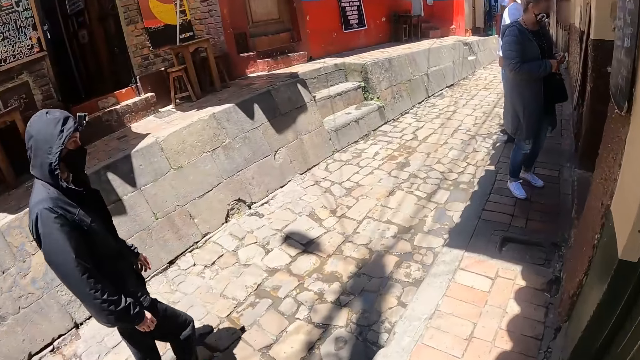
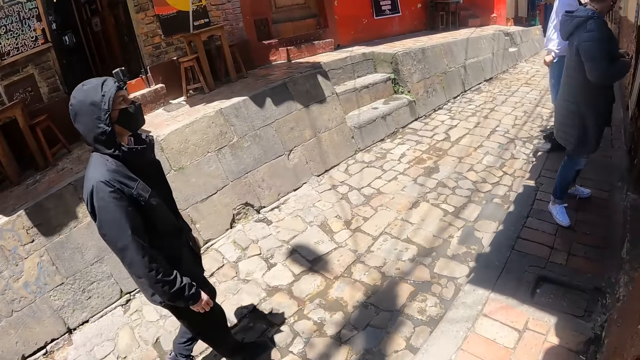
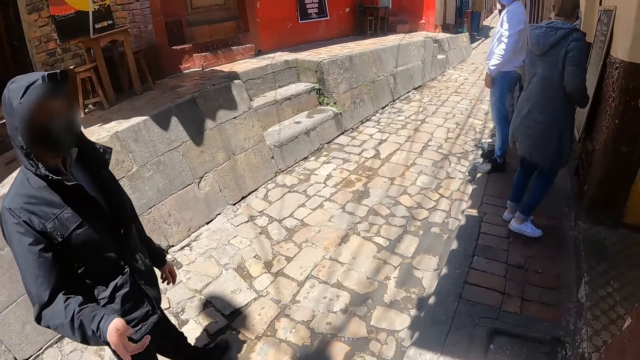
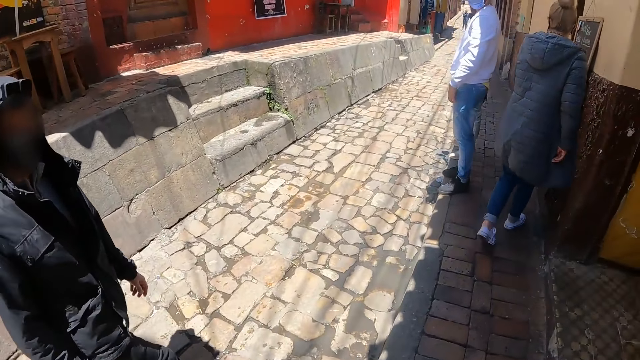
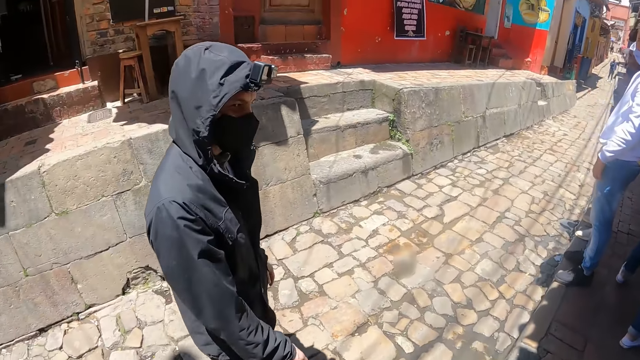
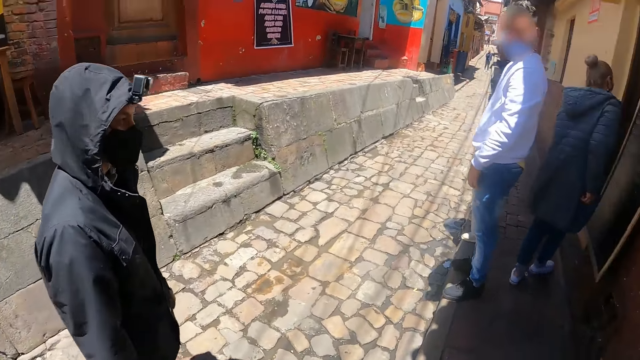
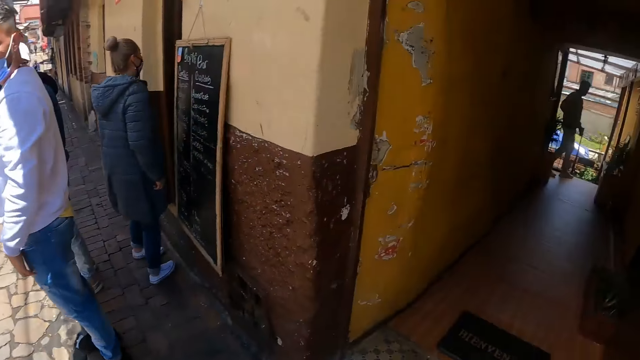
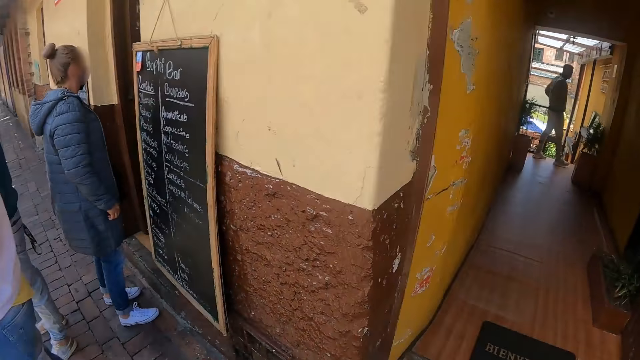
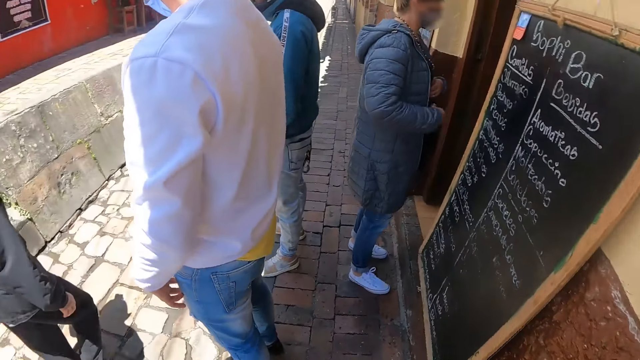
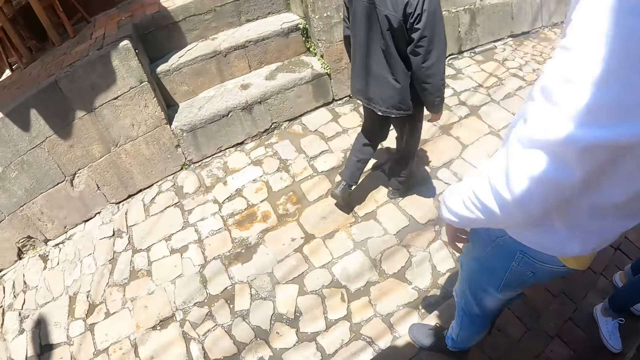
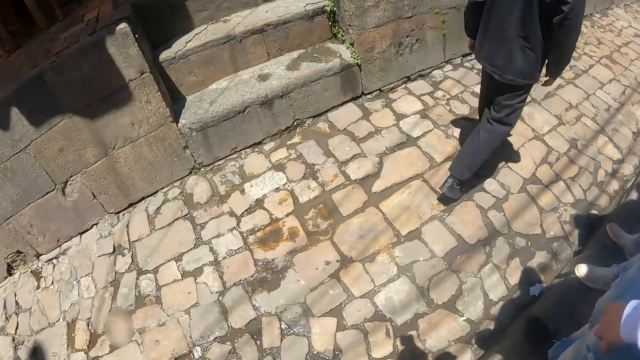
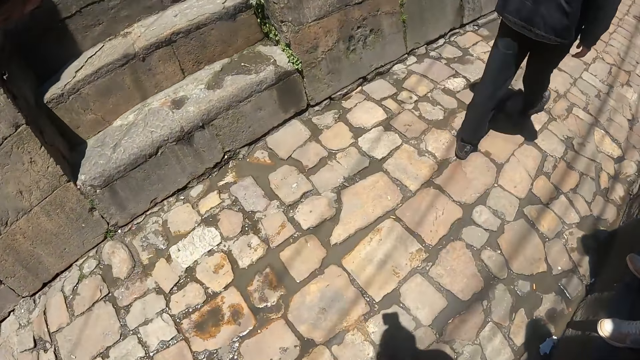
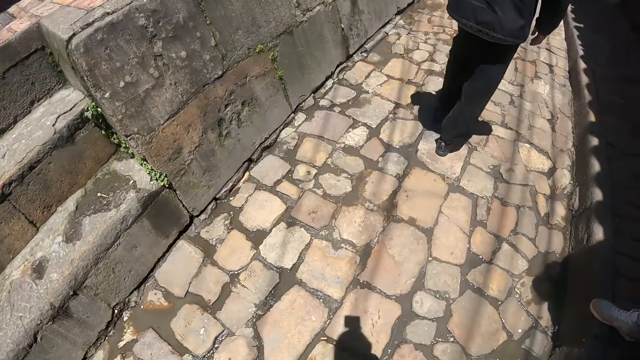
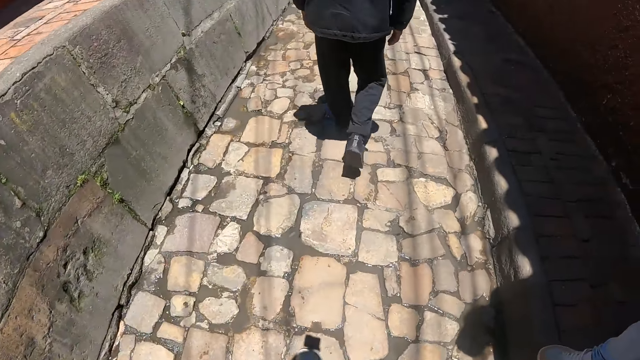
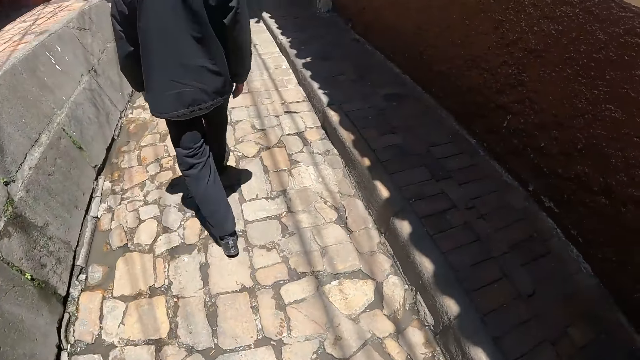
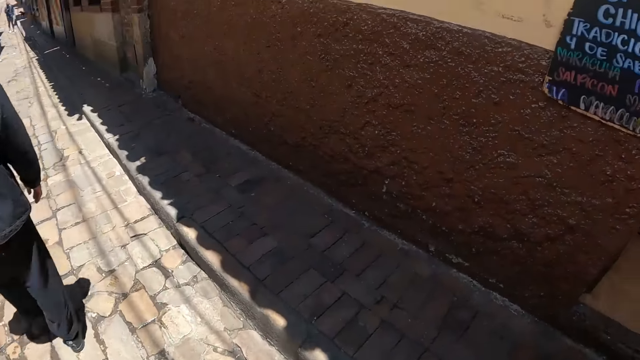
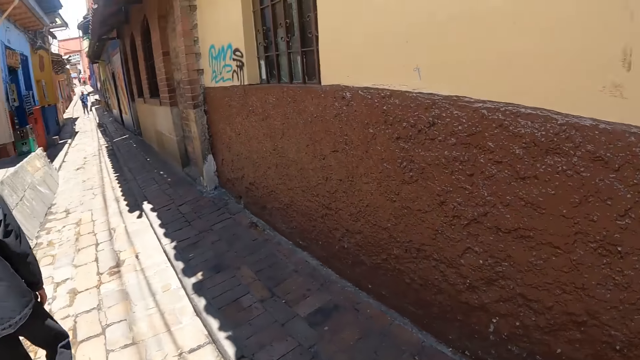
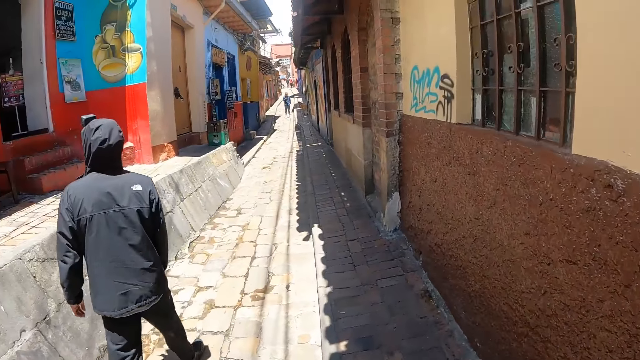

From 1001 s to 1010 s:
The camera wearer walks around the pavement. They look around. They walk around the pavement.

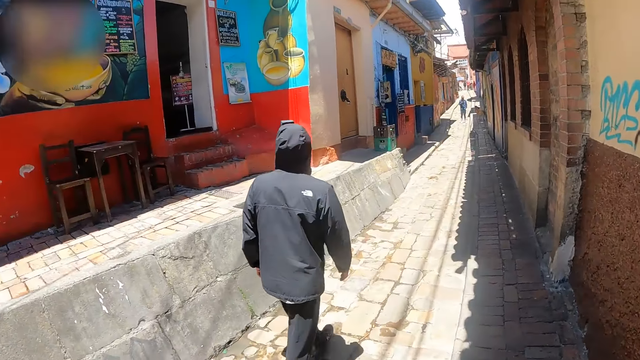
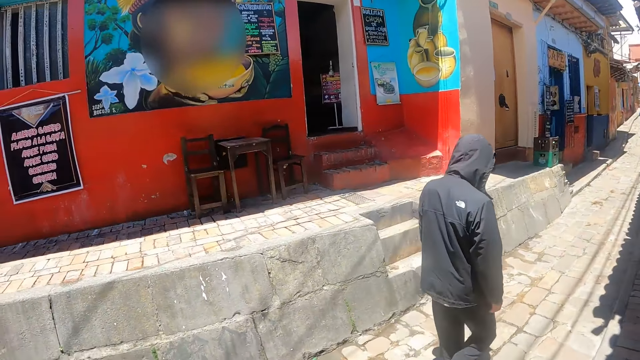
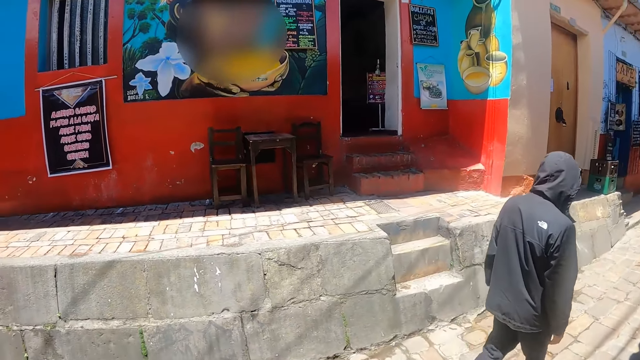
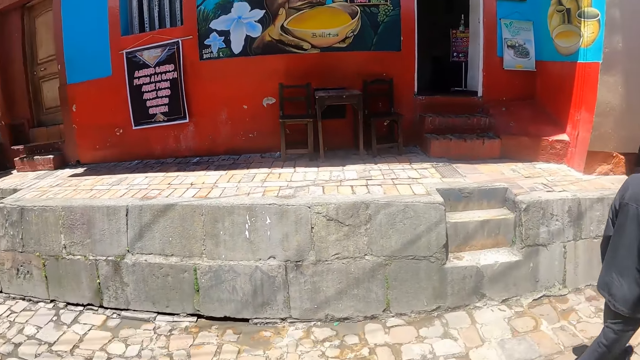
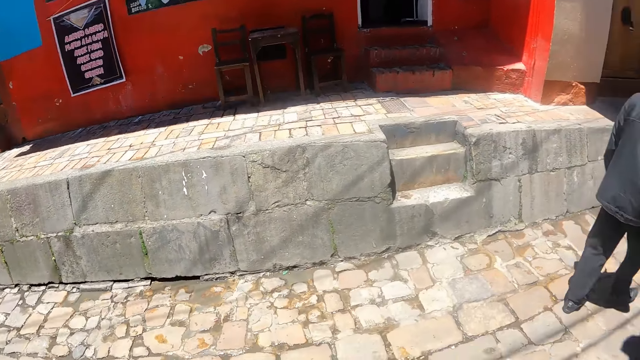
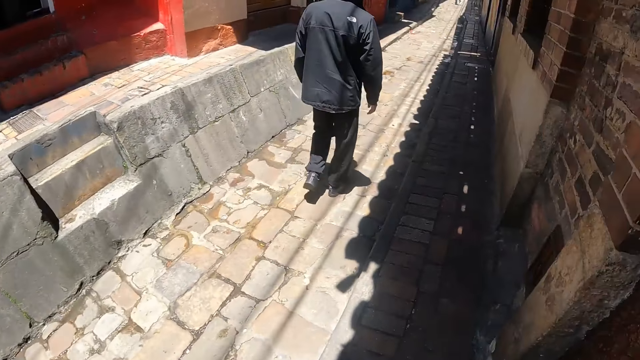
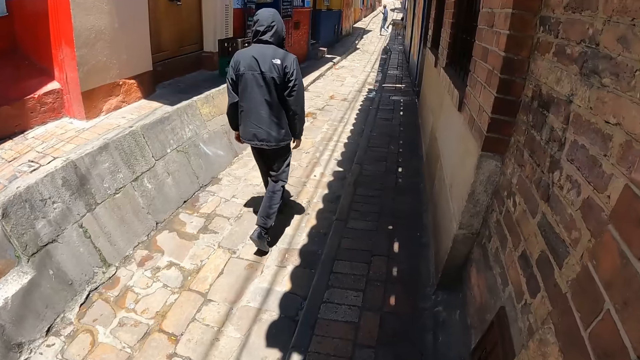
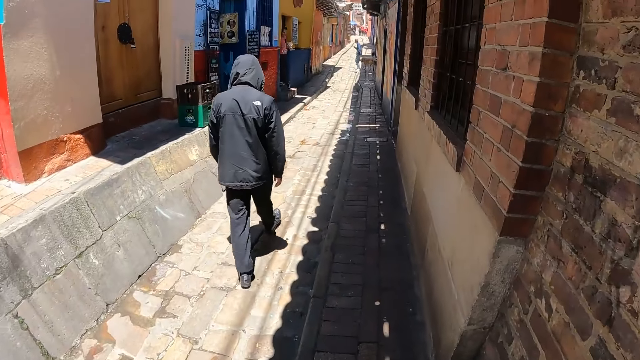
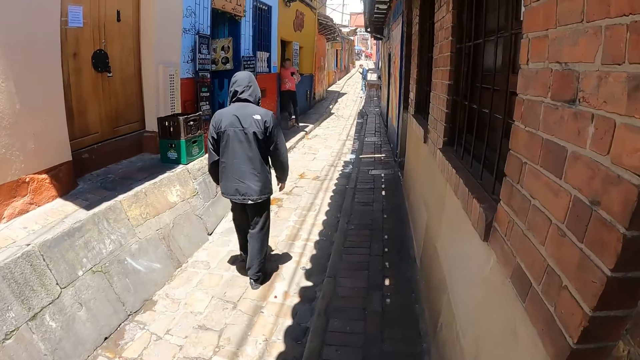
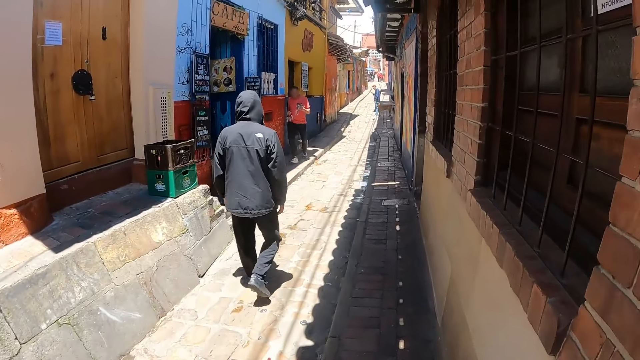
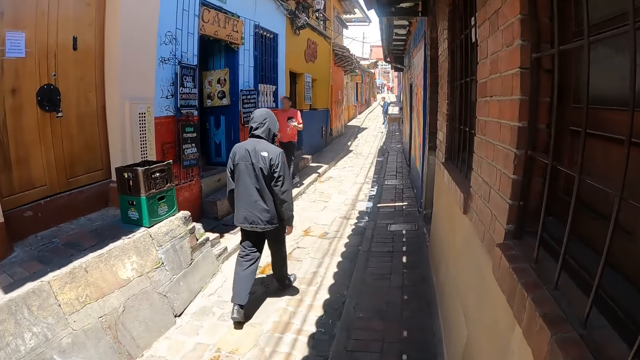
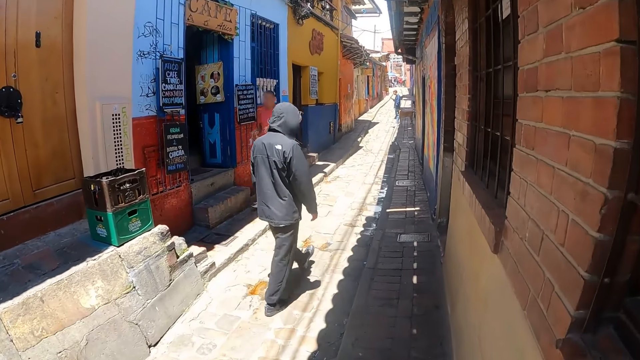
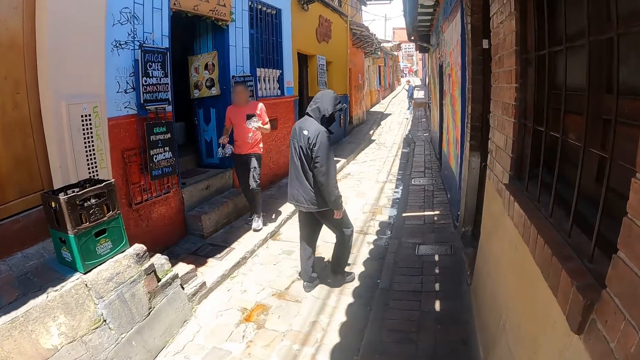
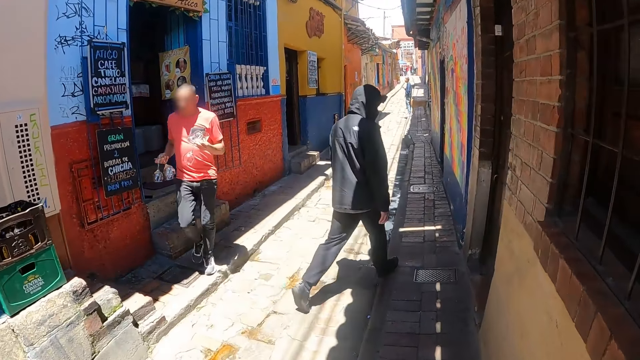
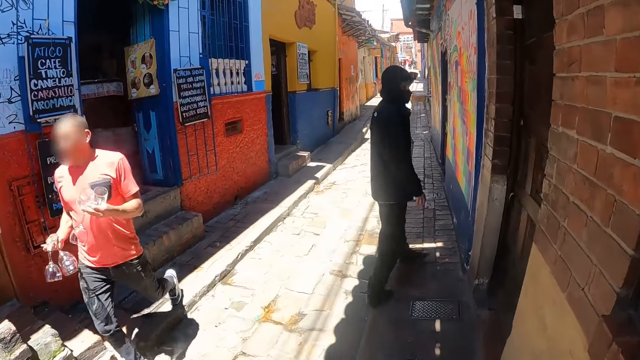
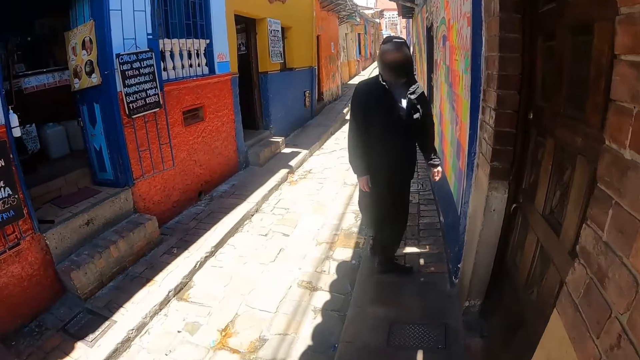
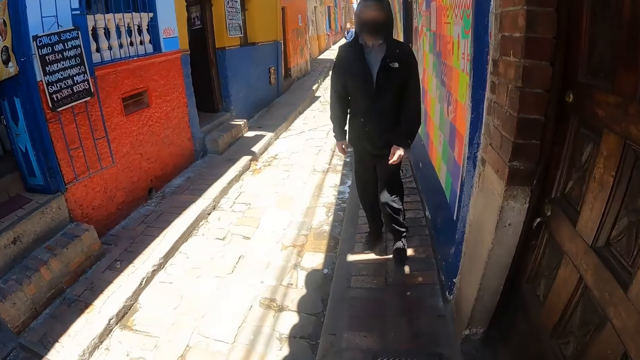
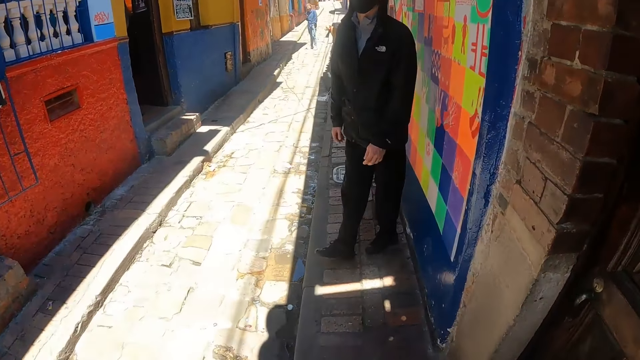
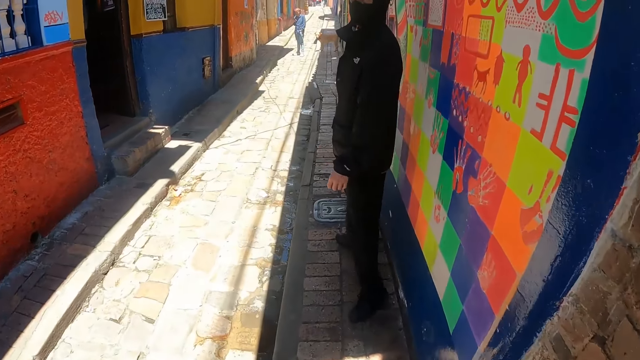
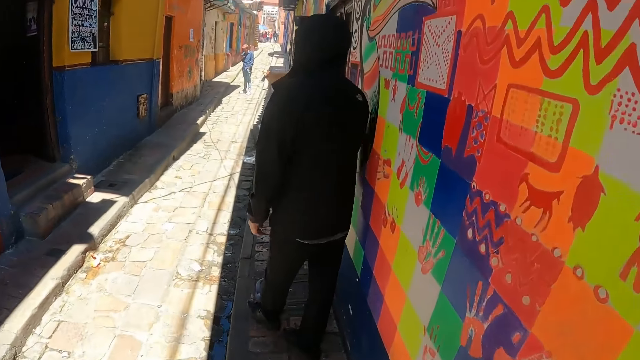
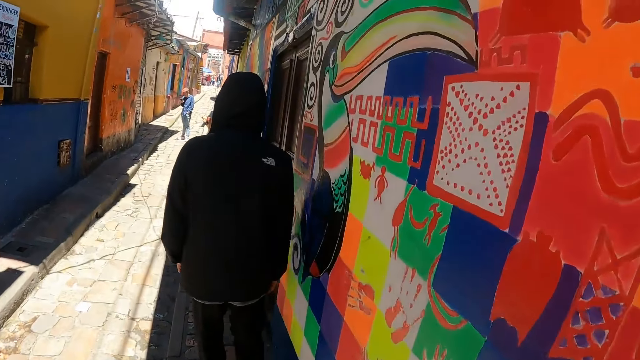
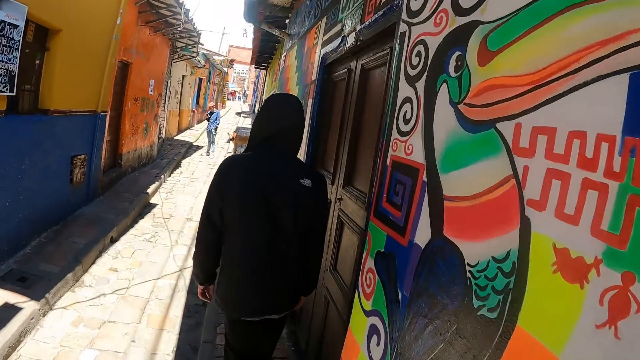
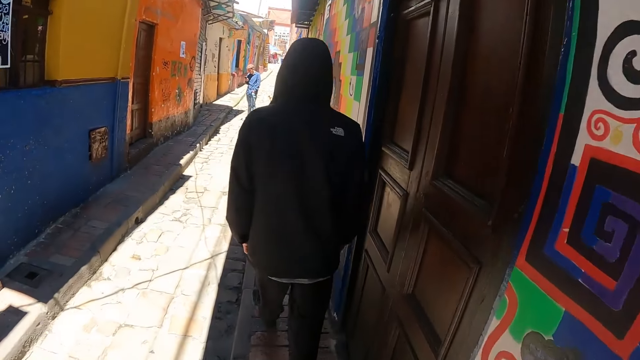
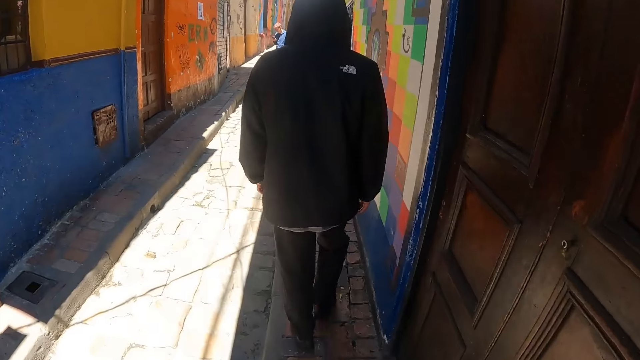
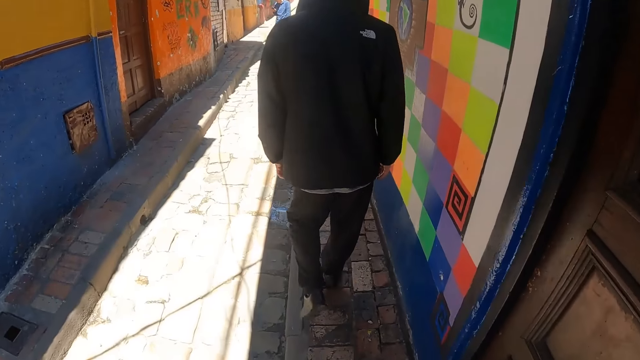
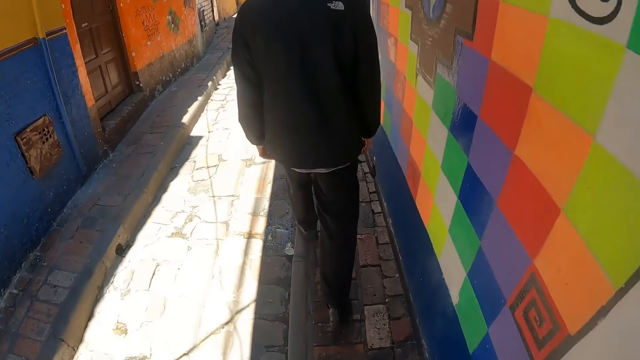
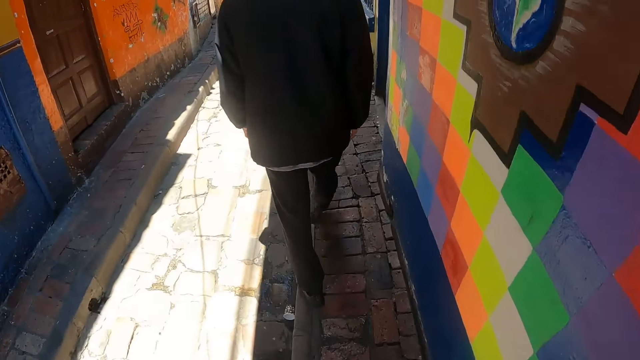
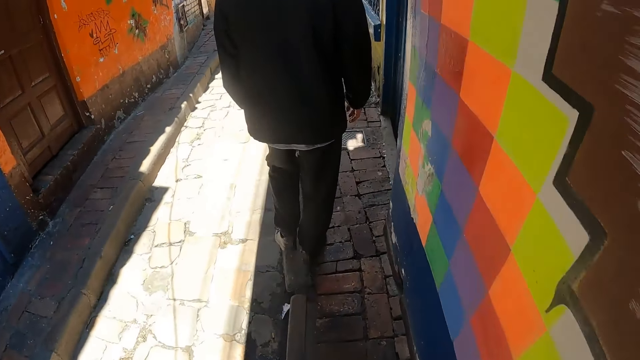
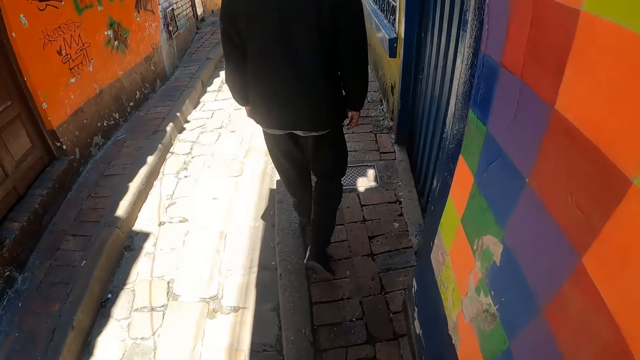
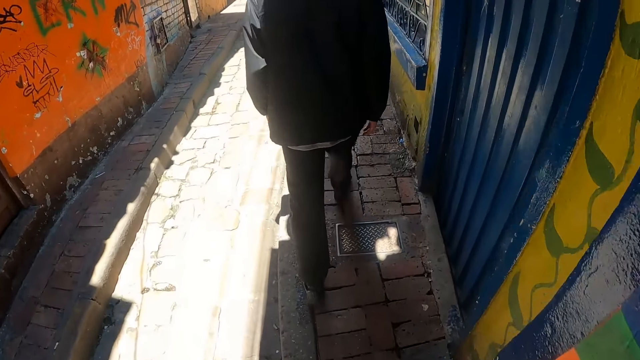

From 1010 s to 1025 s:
The camera wearer looks around. They walk around the pavement.
